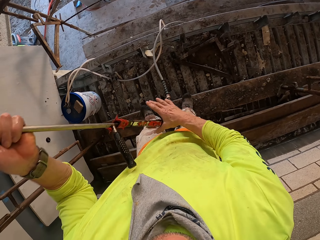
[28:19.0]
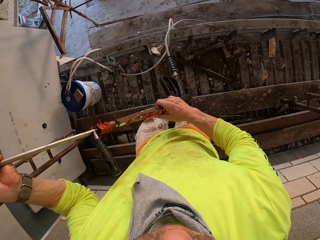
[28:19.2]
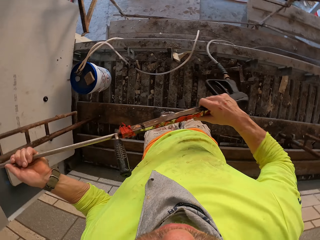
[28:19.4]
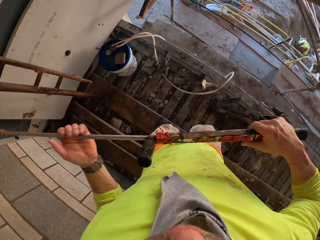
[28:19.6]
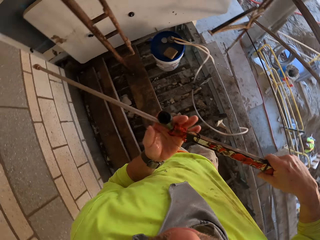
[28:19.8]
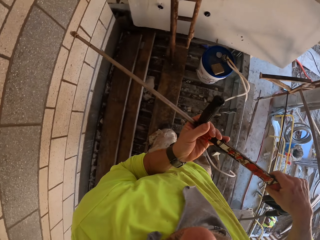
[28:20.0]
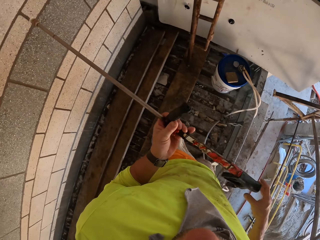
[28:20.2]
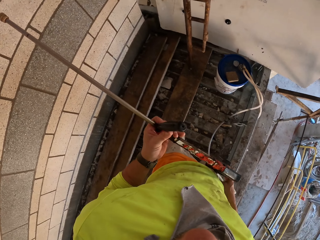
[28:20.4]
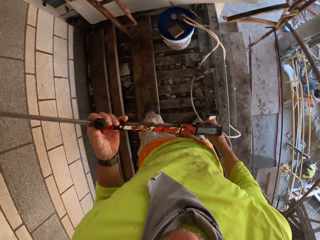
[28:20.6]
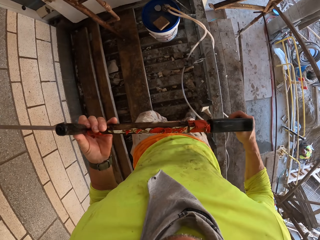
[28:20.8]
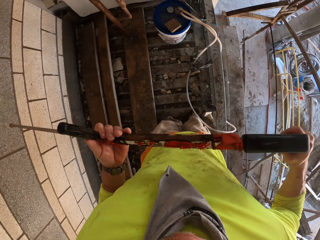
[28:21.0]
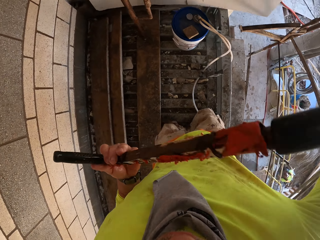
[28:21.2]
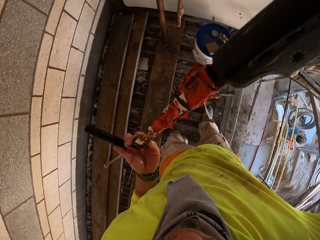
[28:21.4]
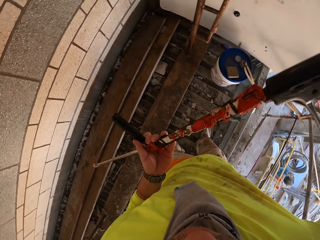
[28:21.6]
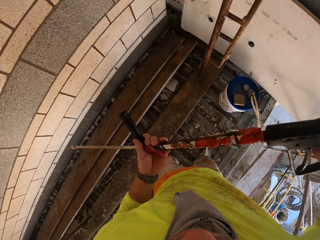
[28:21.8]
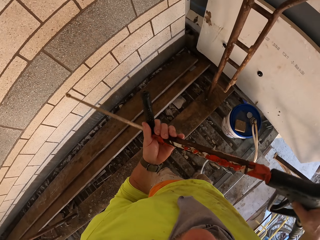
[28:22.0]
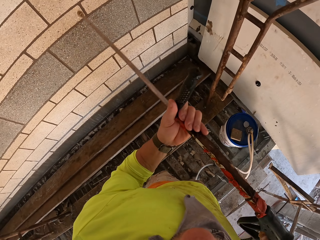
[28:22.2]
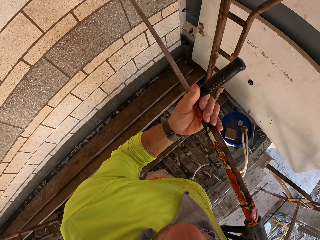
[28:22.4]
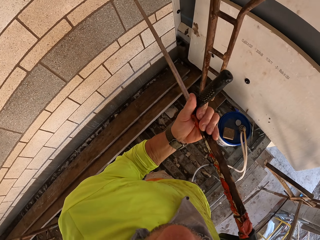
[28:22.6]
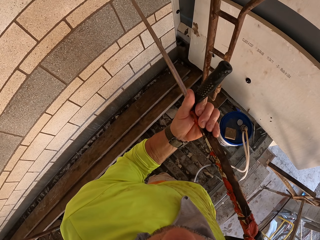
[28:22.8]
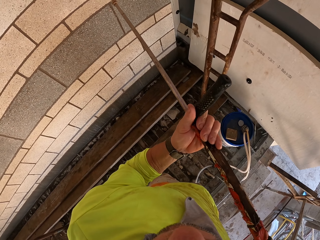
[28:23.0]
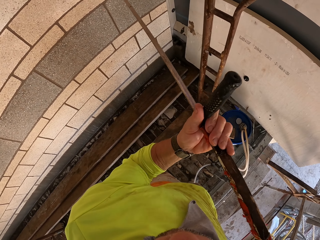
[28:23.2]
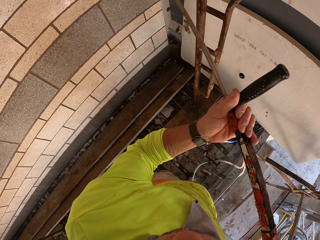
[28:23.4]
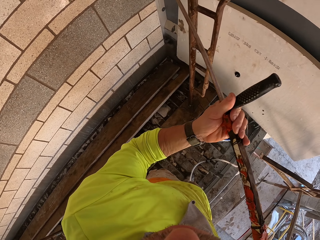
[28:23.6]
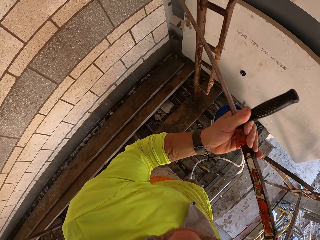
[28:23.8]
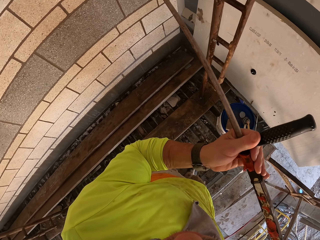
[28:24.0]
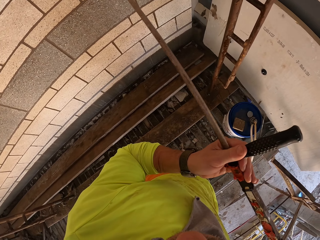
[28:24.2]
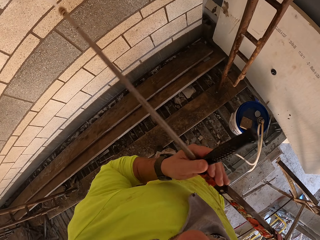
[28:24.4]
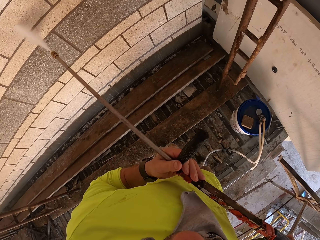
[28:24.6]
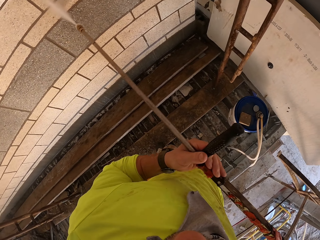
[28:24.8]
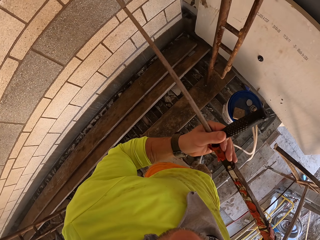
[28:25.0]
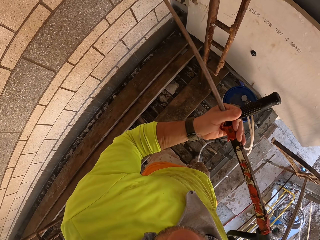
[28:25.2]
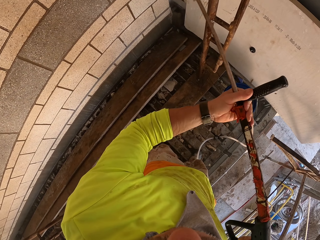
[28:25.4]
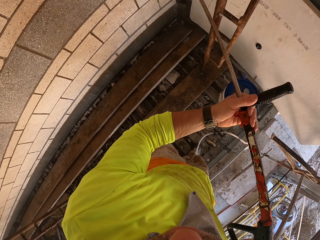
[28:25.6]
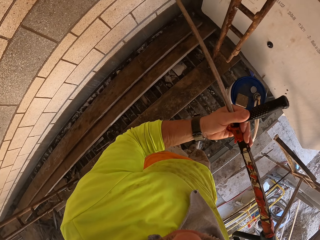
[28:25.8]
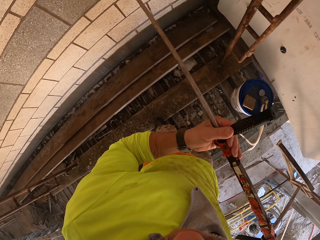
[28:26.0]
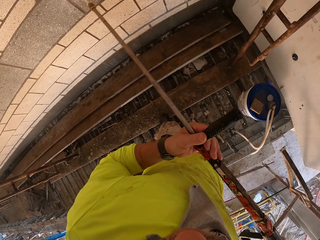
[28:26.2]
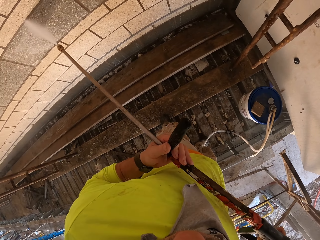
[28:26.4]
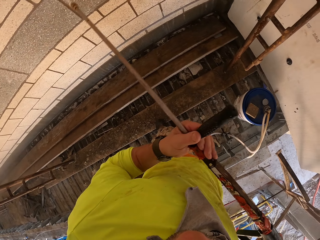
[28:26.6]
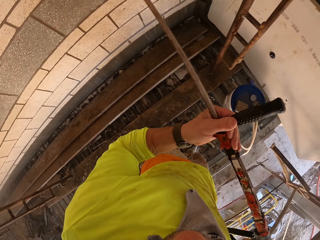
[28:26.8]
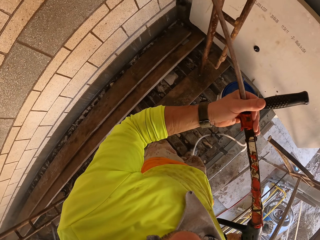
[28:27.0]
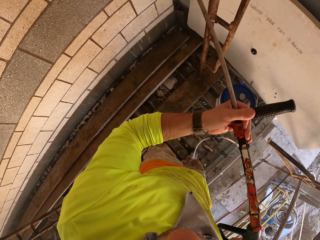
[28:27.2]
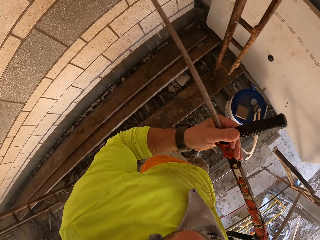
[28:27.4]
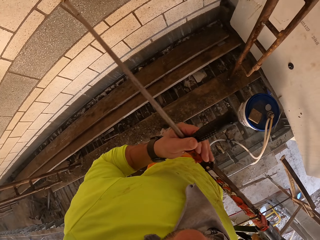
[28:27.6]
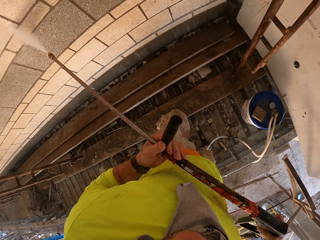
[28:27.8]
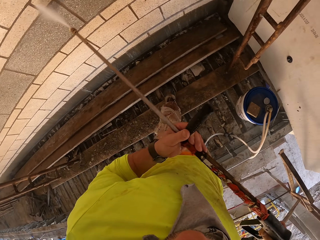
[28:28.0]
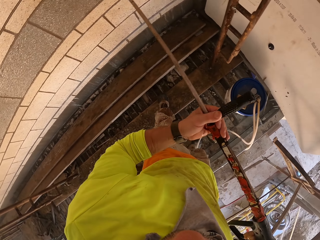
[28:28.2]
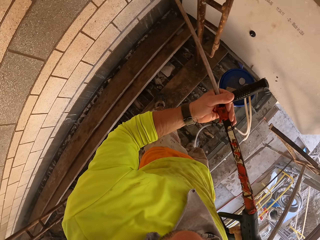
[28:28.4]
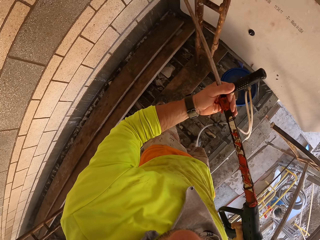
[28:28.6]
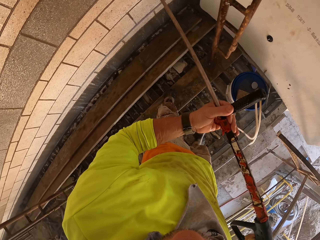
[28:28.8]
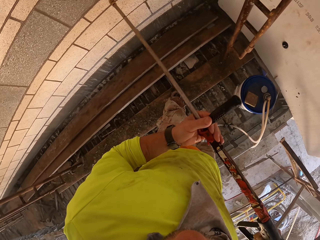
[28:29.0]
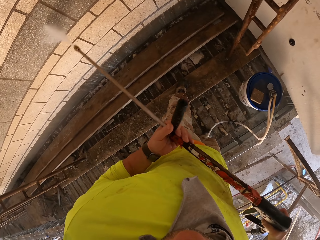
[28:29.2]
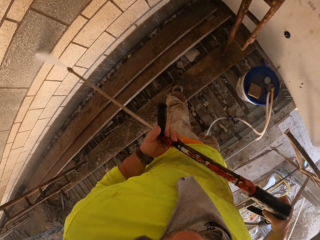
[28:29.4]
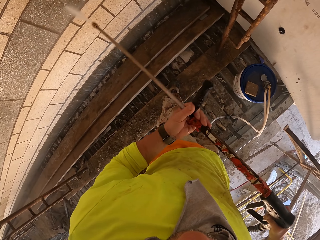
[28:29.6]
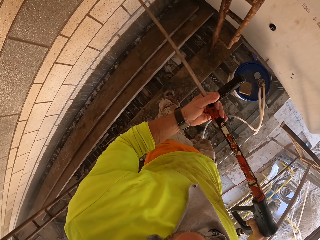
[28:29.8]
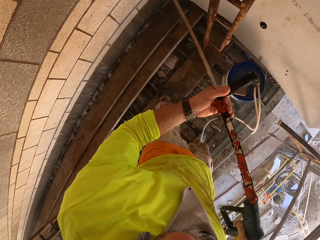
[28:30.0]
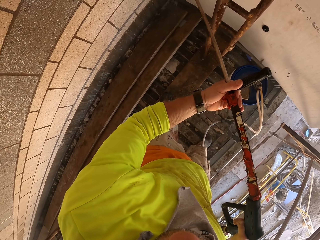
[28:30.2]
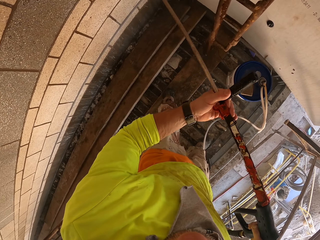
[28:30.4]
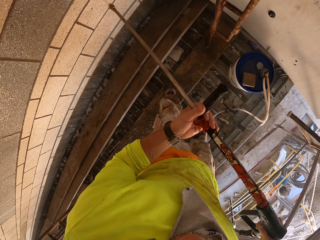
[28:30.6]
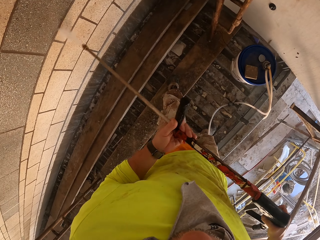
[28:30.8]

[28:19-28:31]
The camera wearer sprays the wall. They turn around, hold the Loctite Pl, and spray the wall with the Loctite Pl.

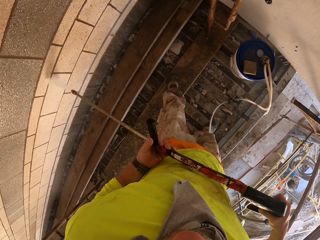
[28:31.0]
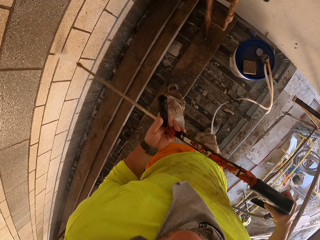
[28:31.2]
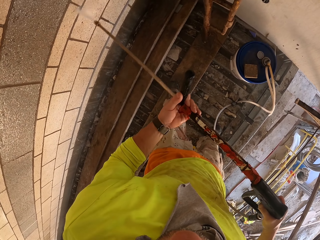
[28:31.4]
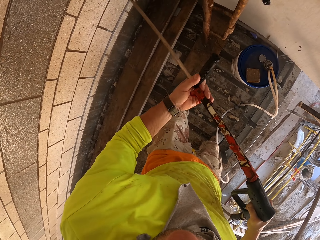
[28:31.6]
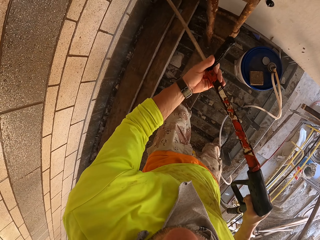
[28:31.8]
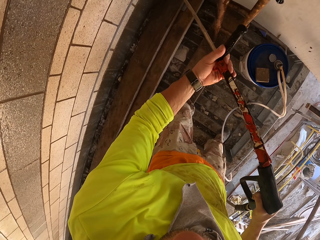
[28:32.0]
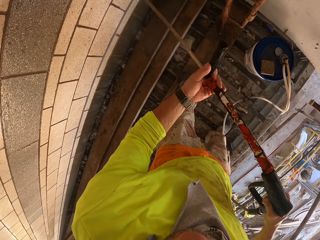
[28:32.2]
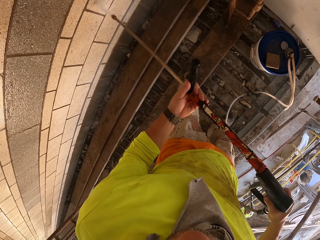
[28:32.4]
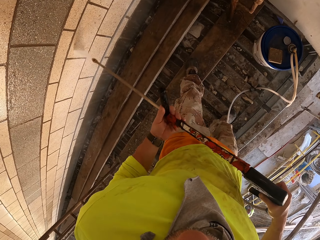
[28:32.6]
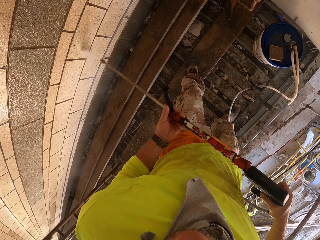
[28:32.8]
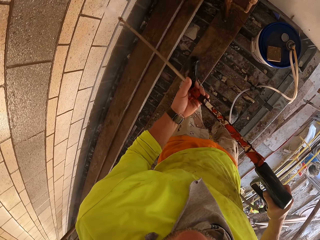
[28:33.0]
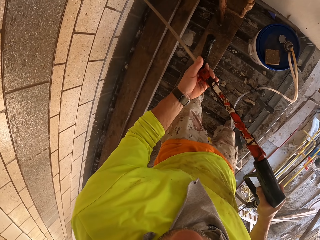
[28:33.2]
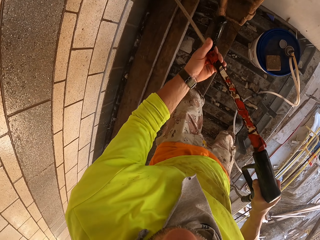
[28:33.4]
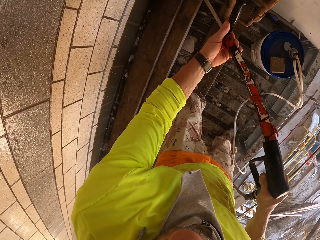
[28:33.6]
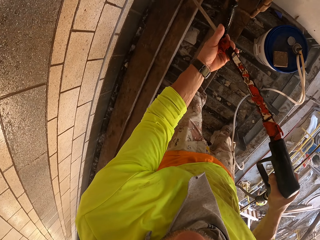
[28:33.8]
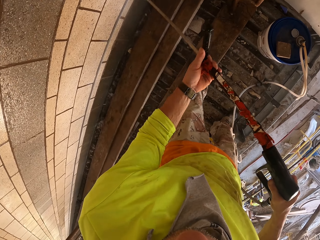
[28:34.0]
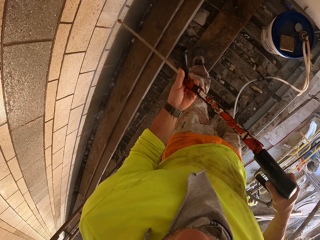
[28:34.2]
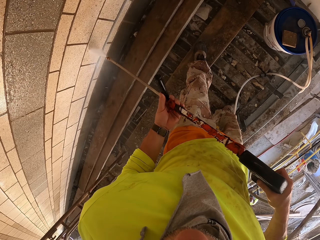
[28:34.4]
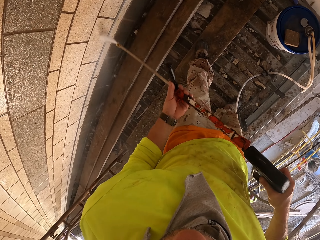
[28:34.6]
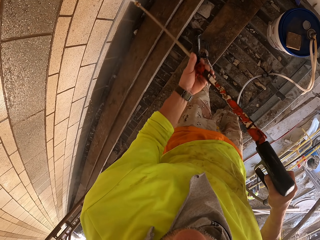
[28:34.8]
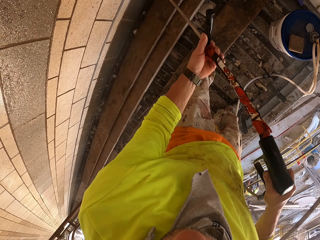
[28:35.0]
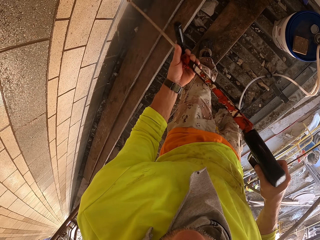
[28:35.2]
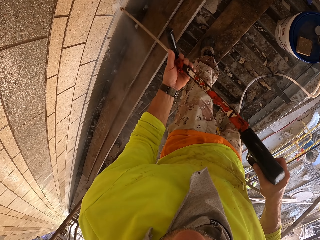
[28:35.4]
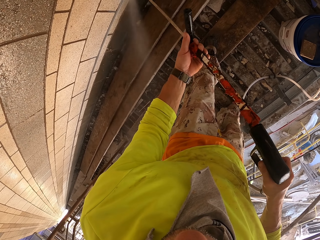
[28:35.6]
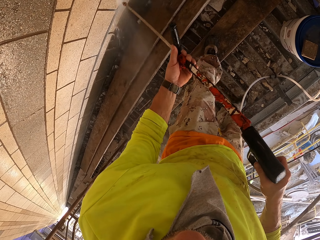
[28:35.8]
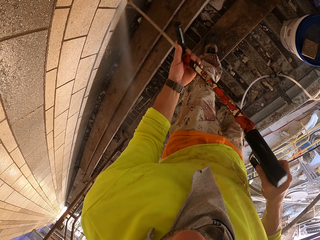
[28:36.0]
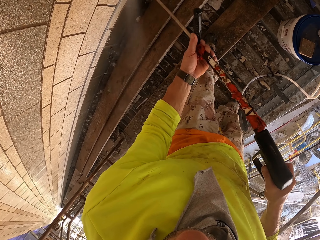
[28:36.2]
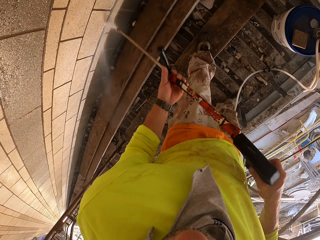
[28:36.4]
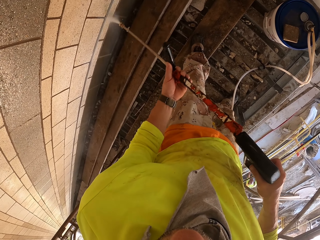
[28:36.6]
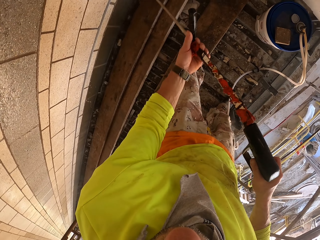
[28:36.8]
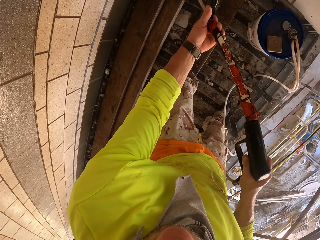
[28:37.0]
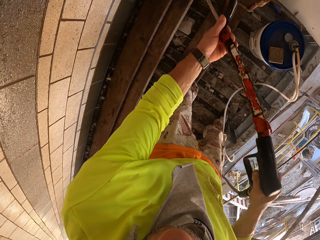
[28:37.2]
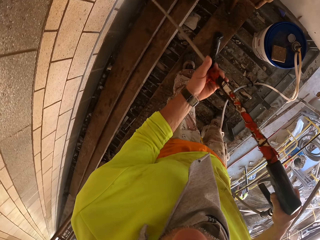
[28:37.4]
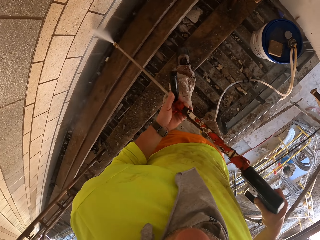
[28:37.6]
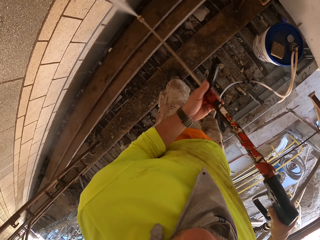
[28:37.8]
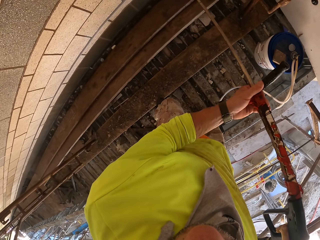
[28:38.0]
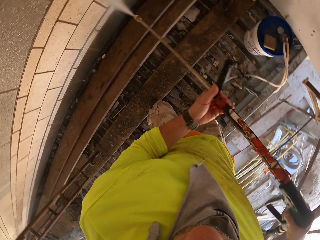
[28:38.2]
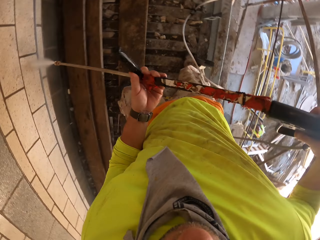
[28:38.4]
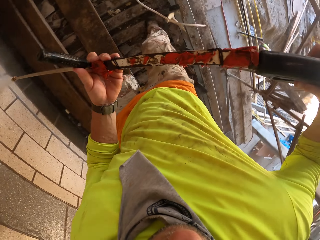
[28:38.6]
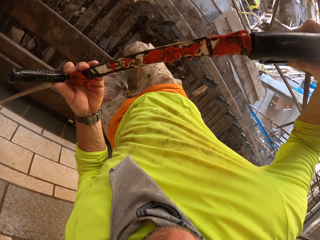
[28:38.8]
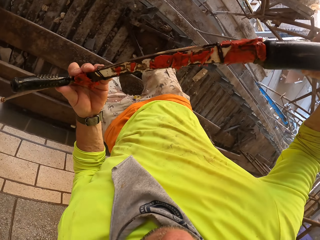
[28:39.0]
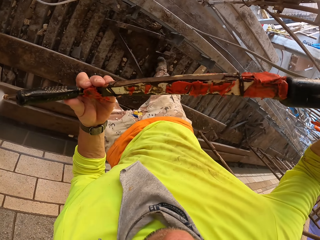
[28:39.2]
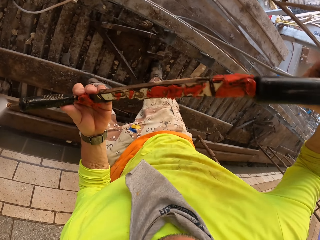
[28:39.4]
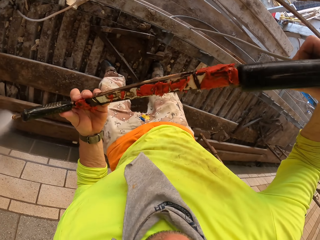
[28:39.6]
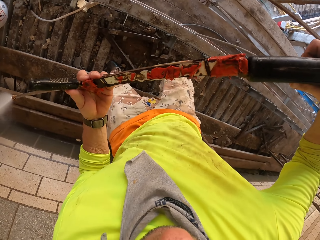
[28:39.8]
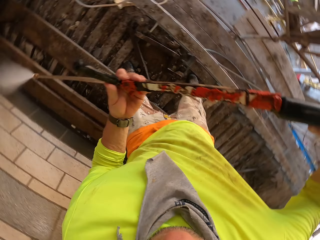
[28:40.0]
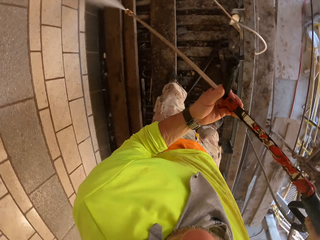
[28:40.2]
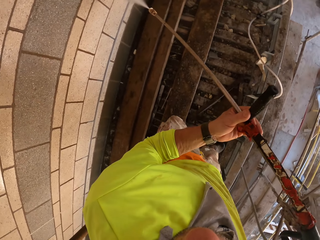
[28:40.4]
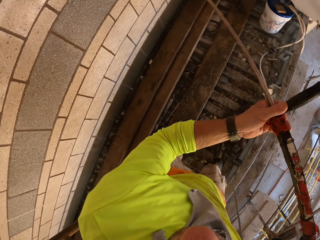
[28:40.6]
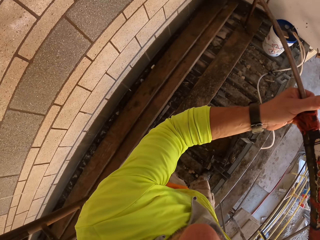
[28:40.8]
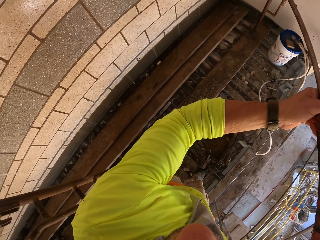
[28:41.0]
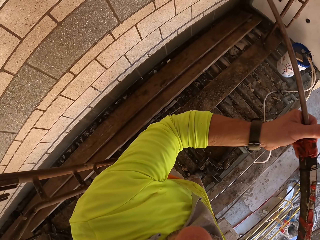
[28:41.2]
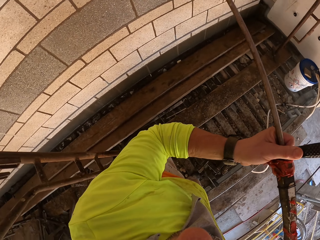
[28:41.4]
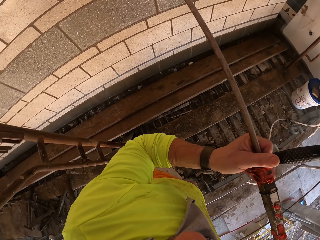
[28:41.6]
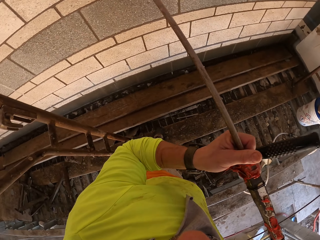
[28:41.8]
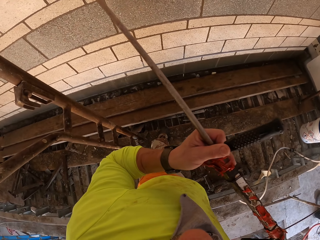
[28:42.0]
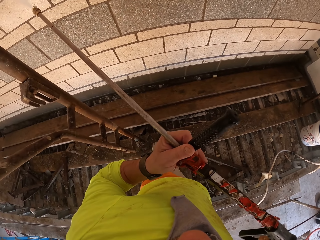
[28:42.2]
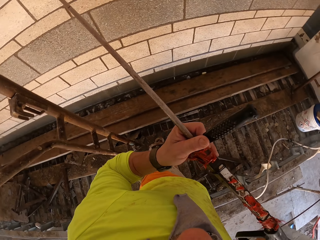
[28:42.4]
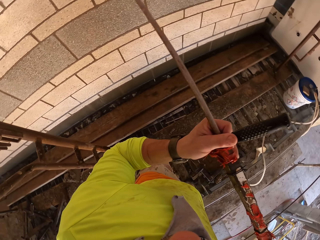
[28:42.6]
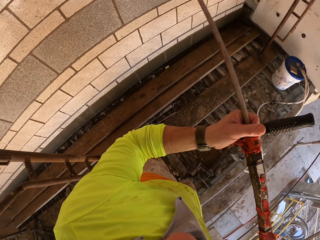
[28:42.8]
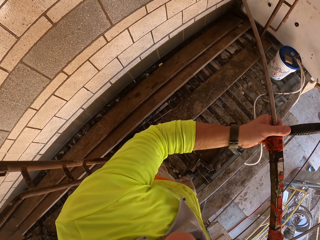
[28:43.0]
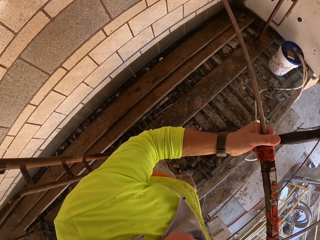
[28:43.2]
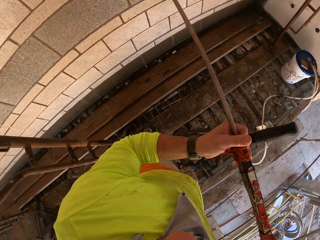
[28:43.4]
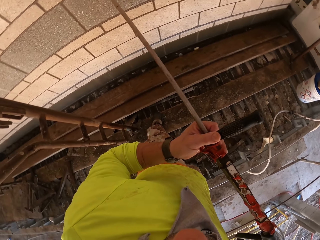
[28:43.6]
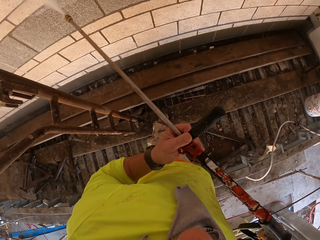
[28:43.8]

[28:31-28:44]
The camera wearer turns around. They spray the wall with the Loctite Pl.
